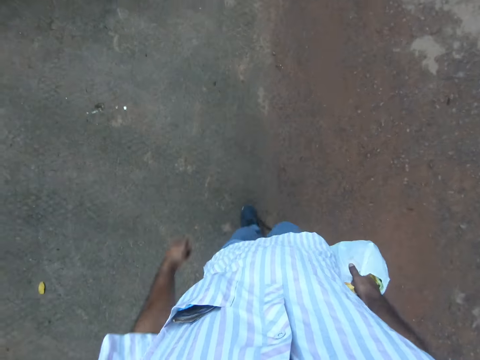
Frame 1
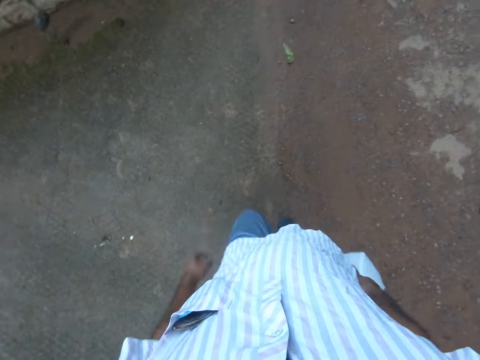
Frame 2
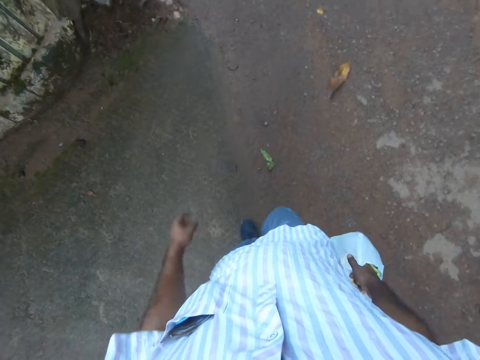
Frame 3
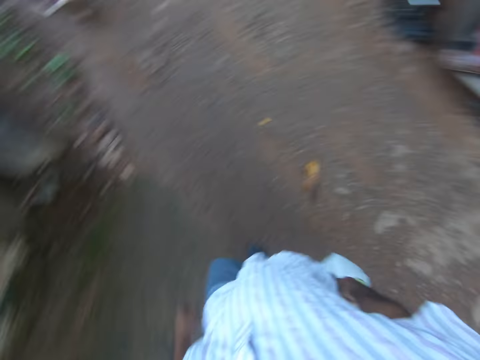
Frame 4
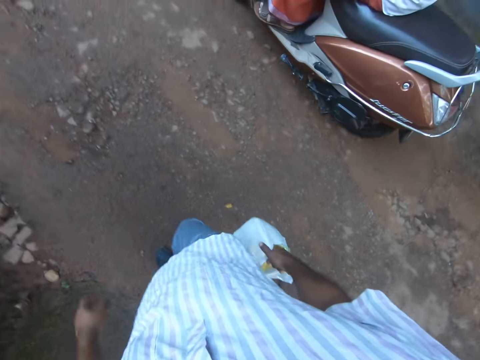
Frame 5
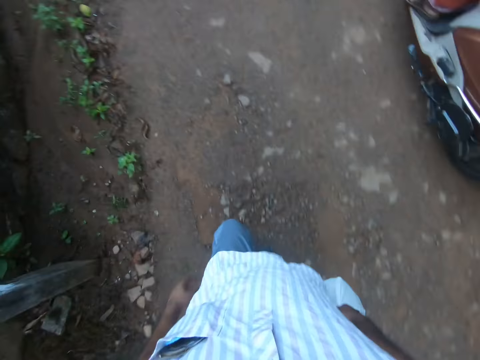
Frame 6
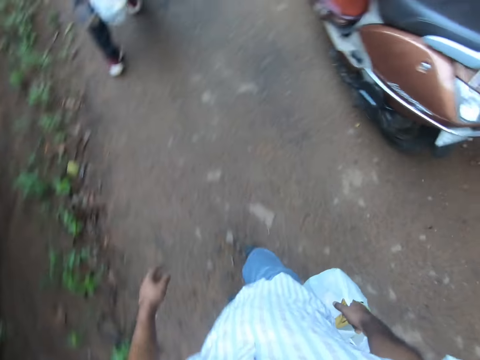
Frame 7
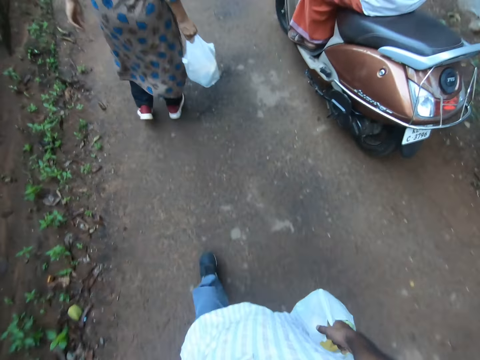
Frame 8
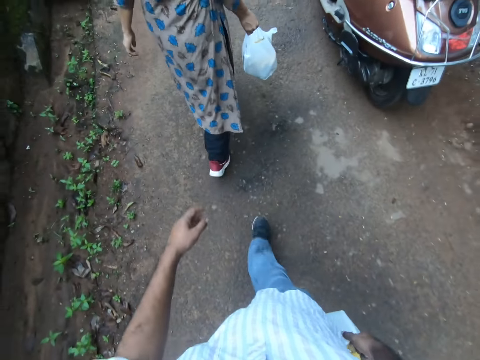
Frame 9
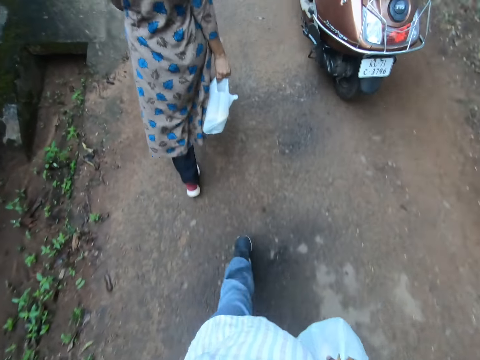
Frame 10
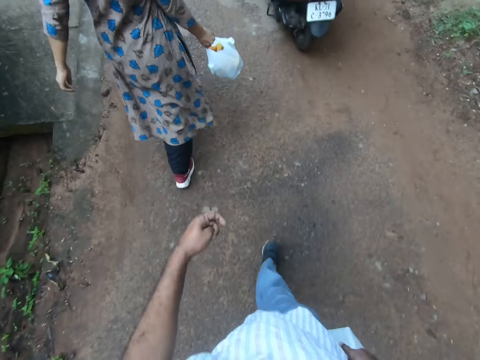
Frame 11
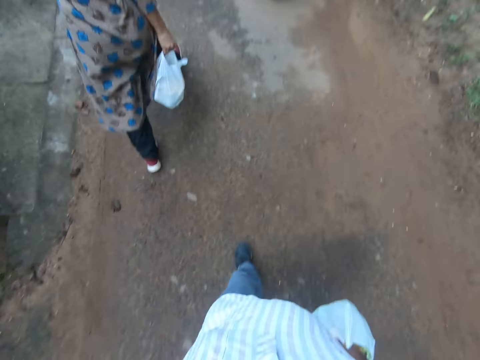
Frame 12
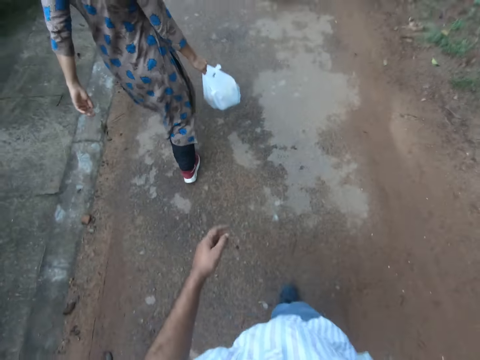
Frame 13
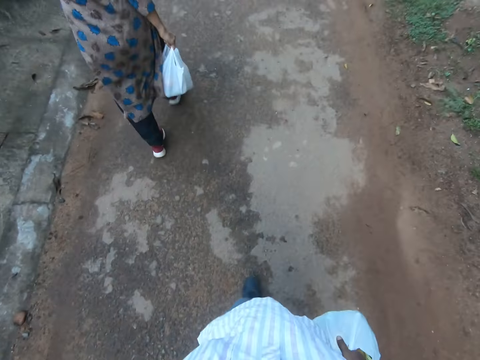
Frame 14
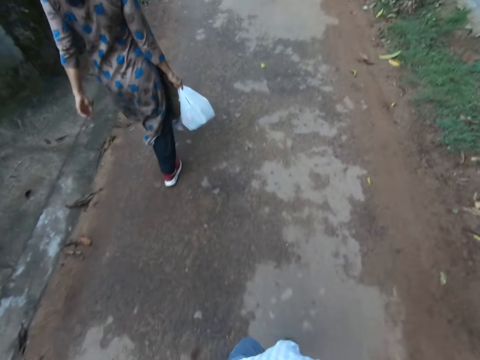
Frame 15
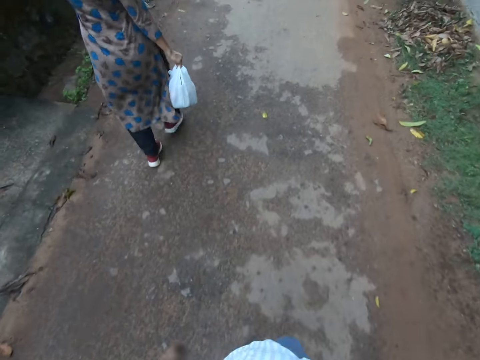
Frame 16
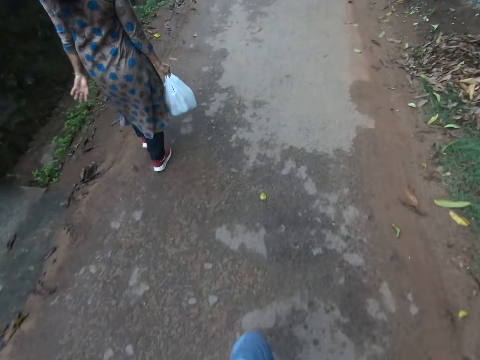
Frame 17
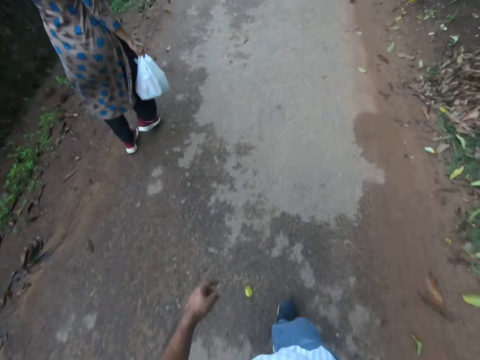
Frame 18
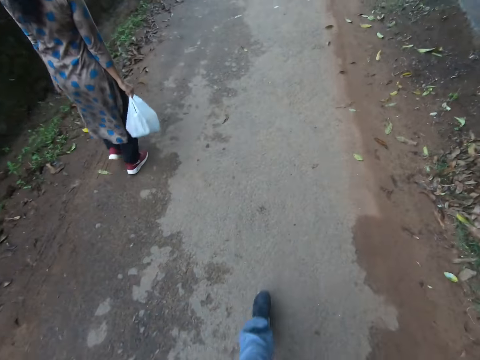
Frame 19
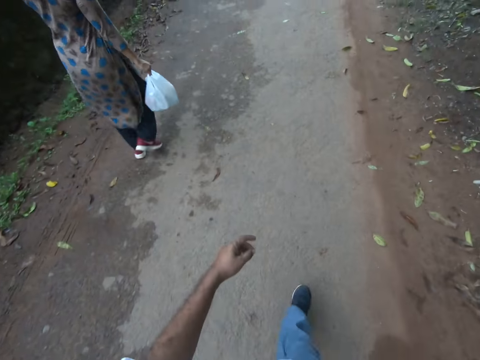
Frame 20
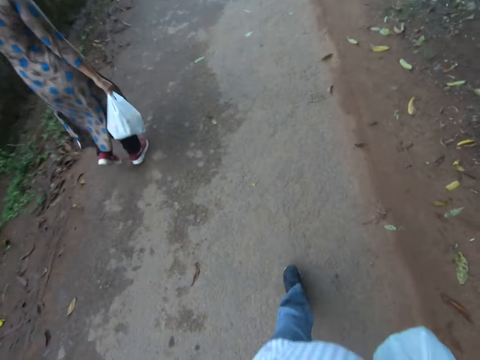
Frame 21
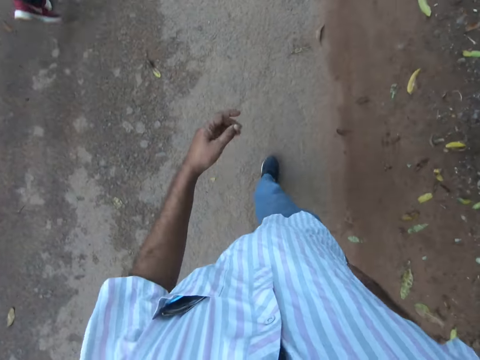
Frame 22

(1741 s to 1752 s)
A motorcycle moves past the camera wearer.

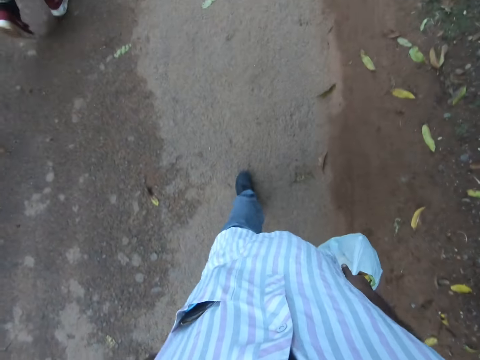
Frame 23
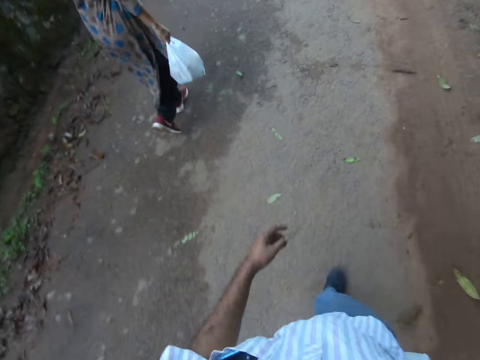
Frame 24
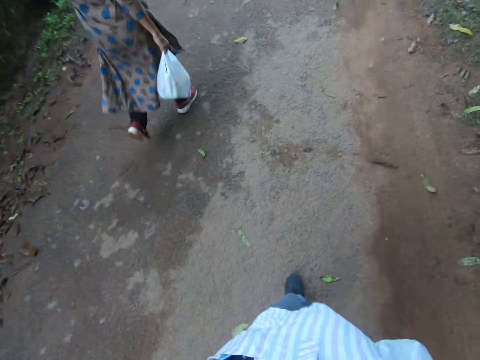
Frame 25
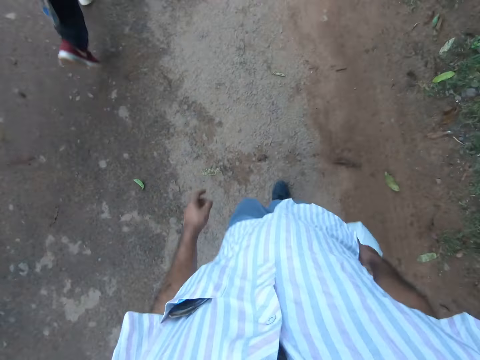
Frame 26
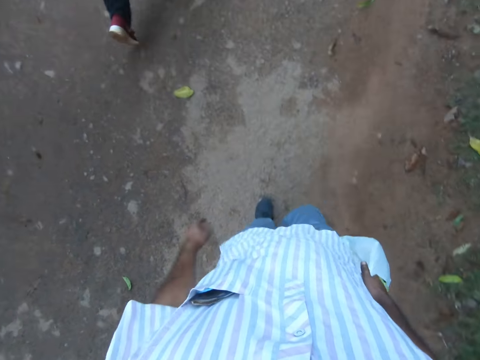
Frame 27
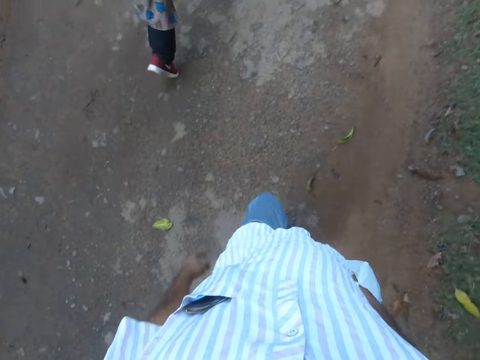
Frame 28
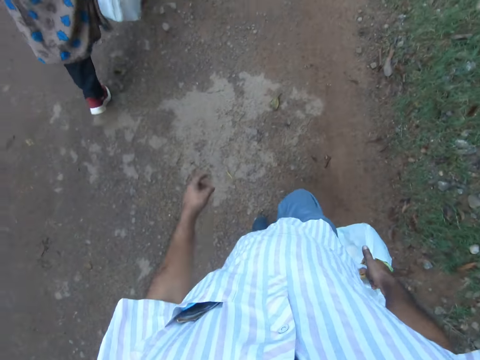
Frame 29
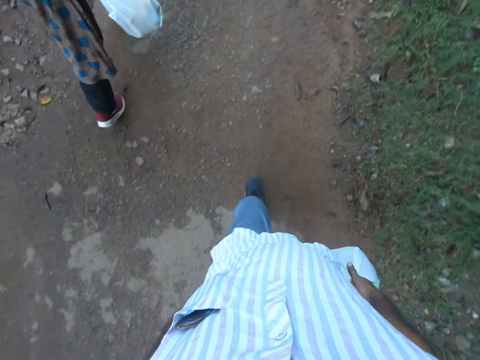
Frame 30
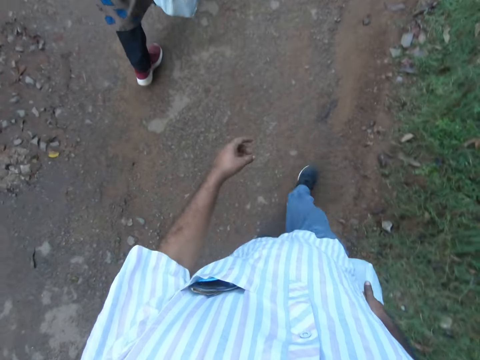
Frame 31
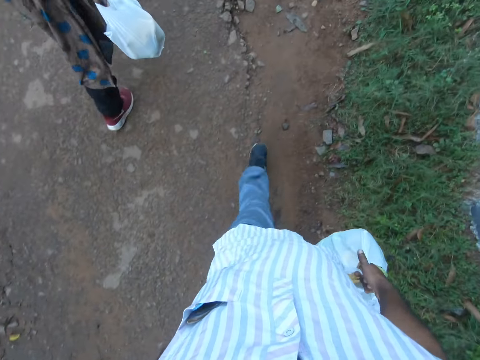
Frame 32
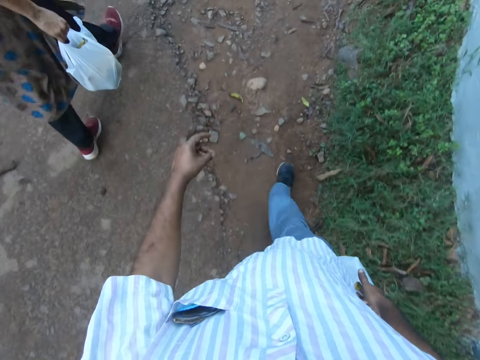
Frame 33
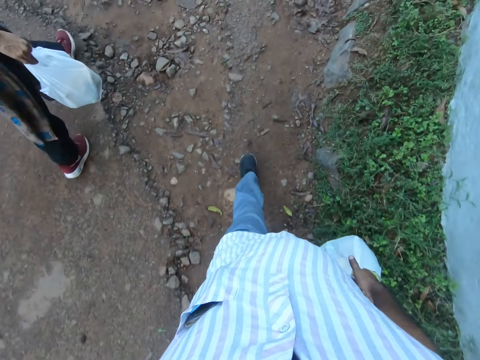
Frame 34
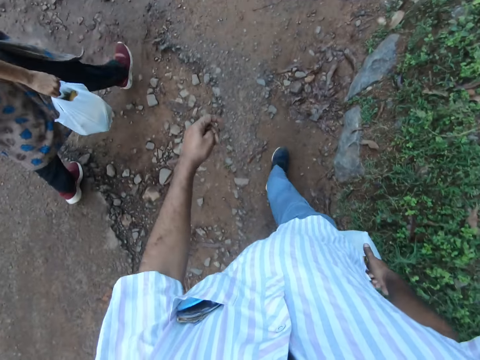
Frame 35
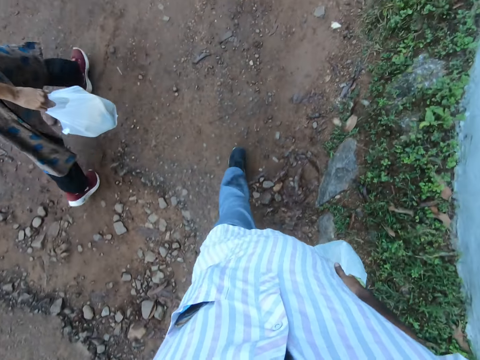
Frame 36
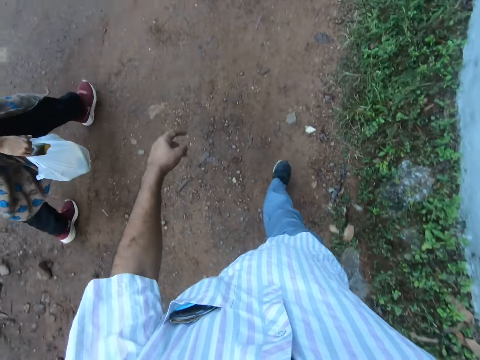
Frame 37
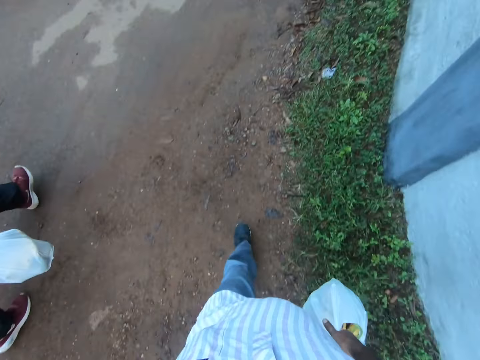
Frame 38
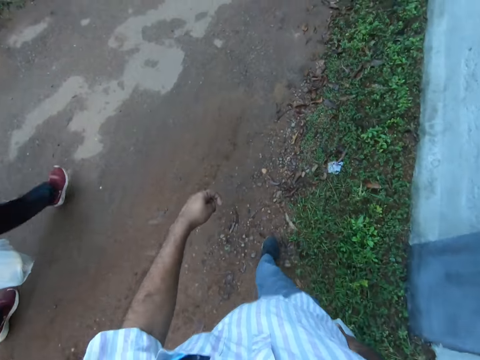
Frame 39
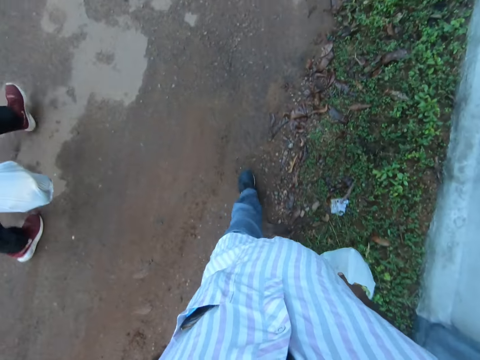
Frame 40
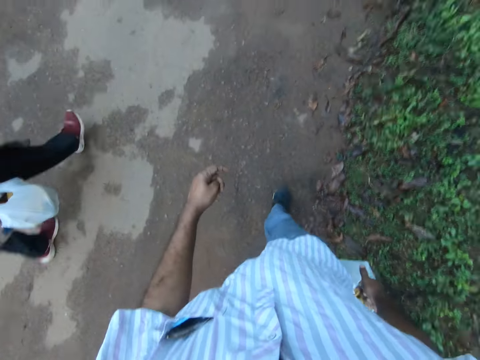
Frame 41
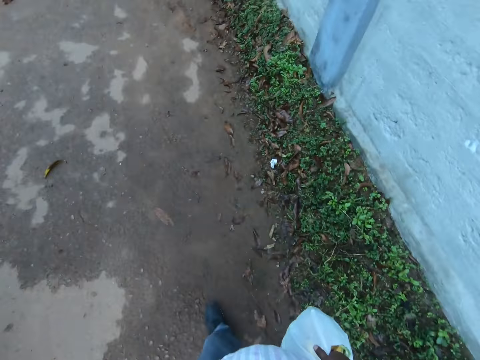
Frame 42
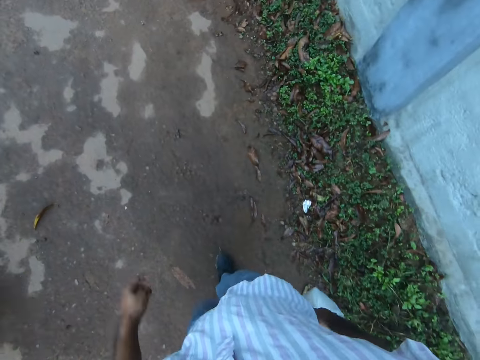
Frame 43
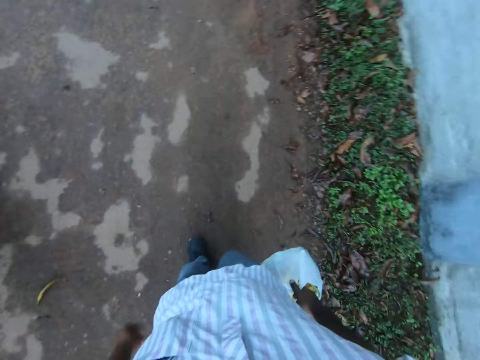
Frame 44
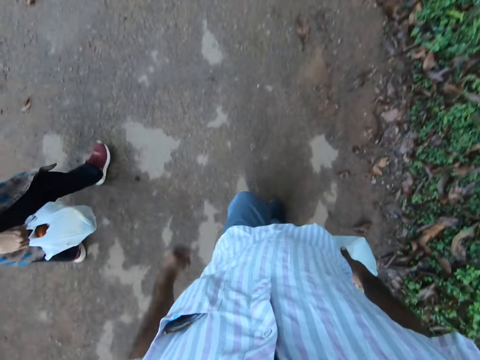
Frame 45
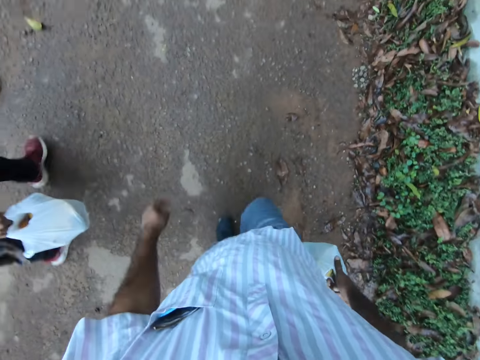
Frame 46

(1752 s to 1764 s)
The camera wearer turns to the right. The woman turns to the right.

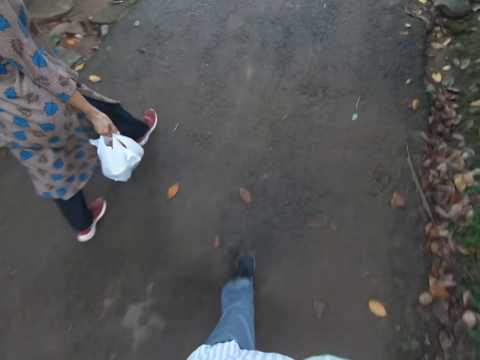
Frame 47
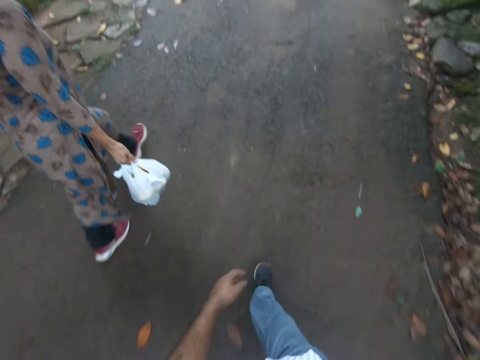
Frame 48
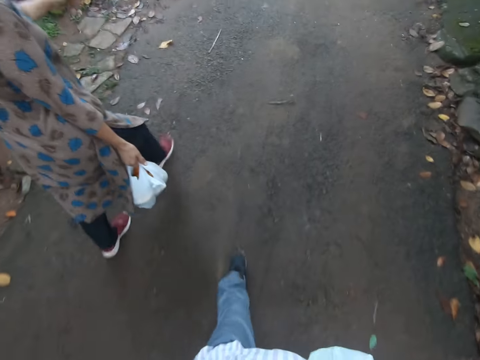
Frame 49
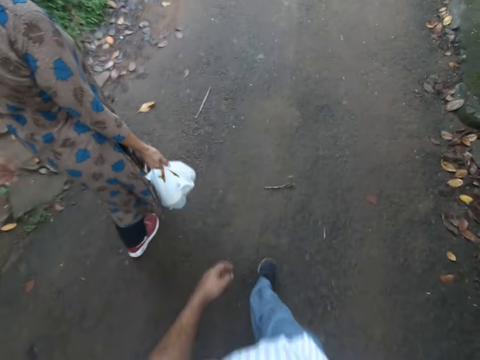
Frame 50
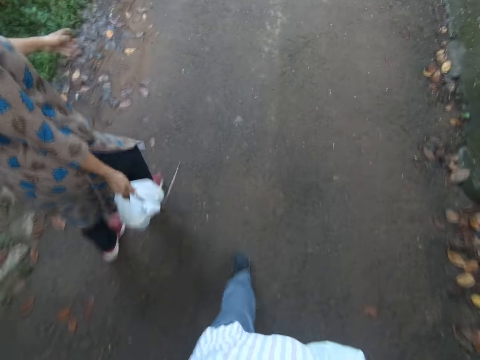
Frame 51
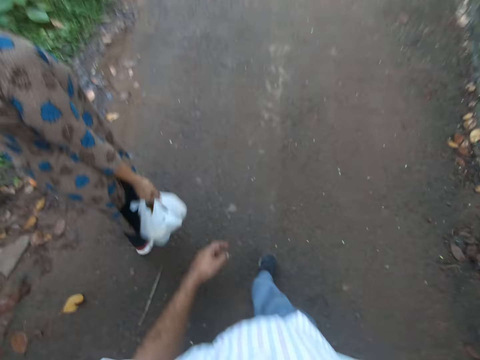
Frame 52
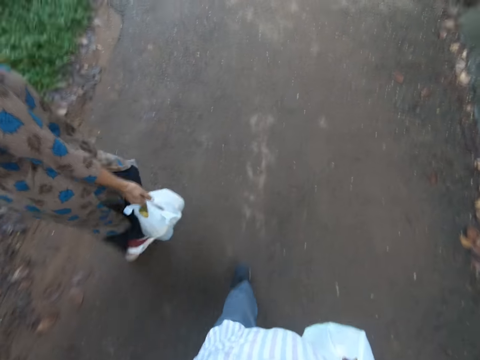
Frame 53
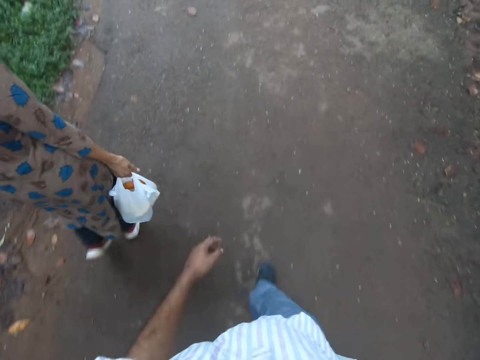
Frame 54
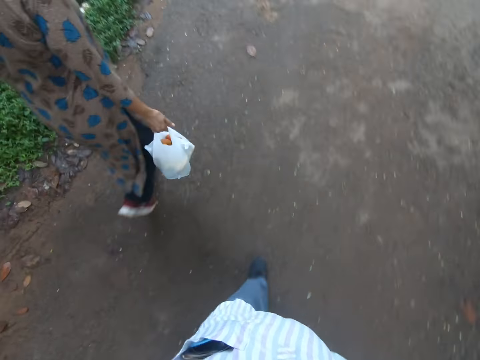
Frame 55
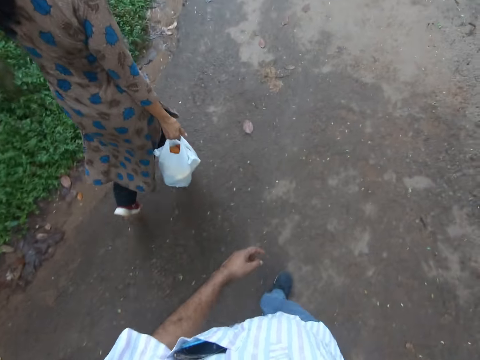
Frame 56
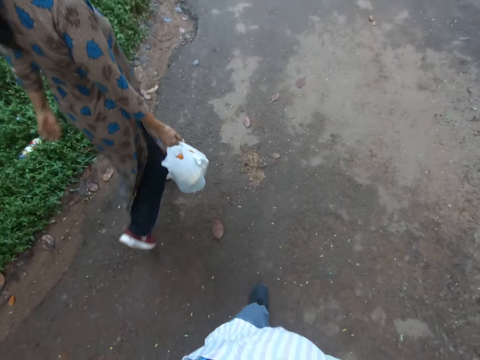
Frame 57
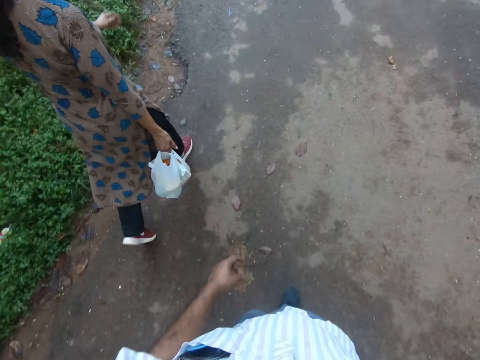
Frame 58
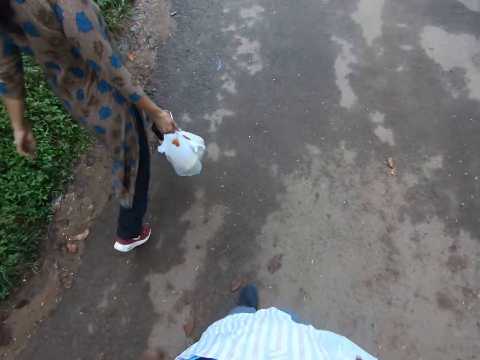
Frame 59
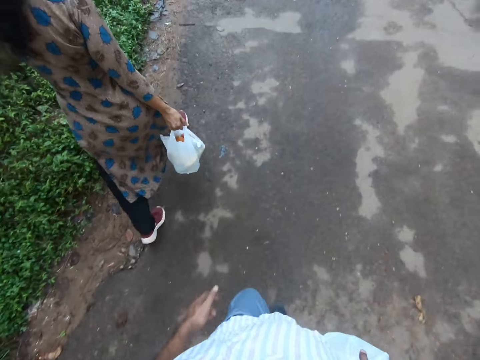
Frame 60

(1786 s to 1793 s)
The camera wearer interacts with the woman.
